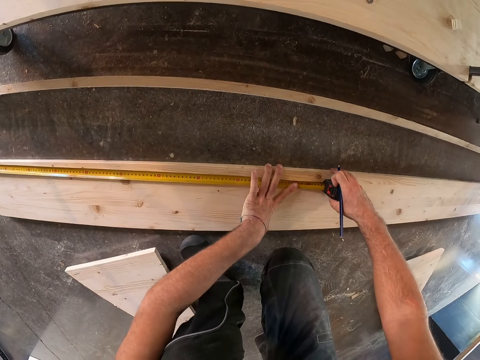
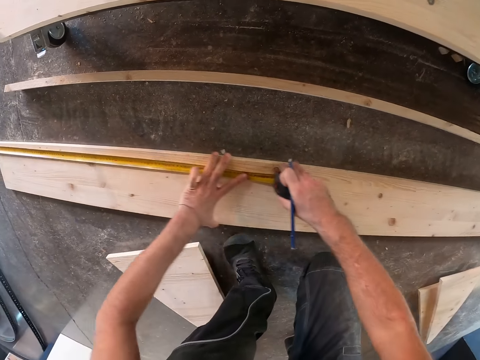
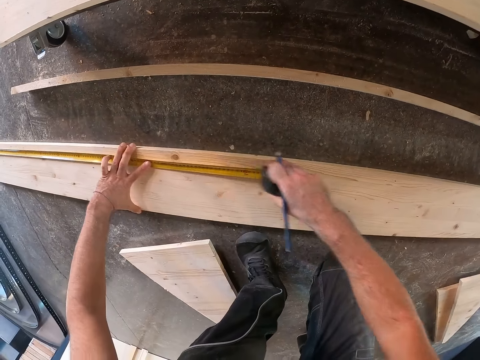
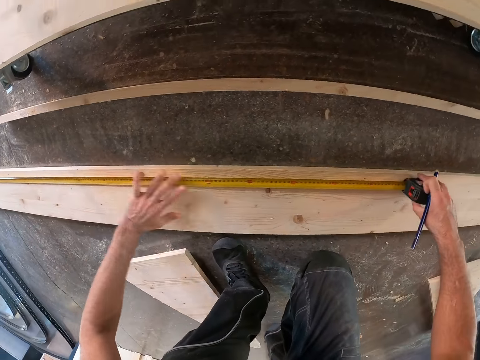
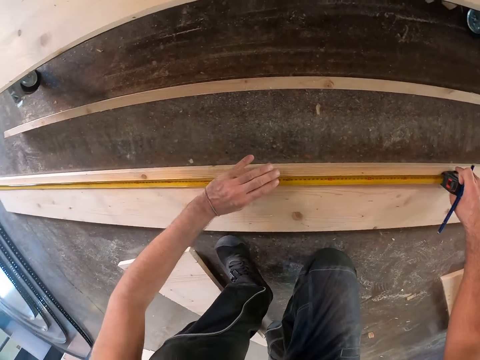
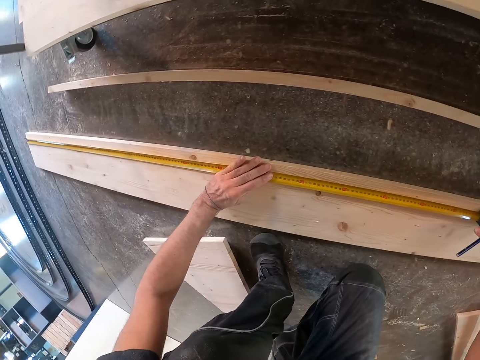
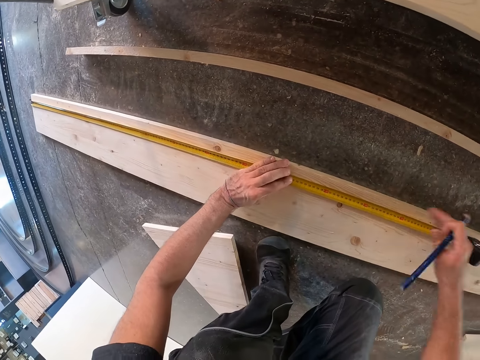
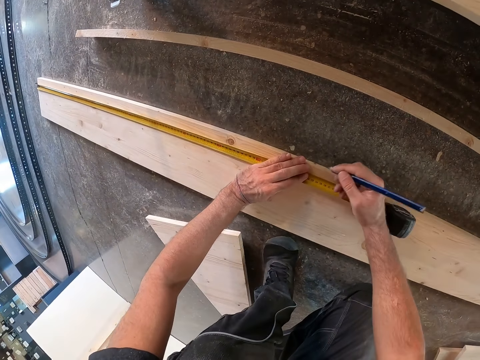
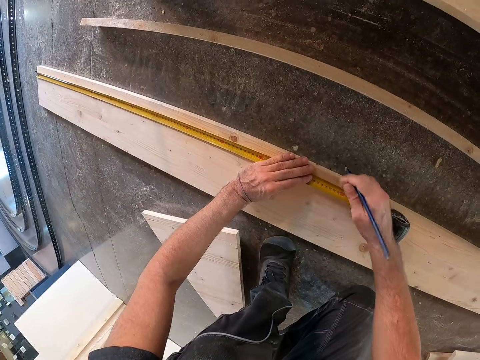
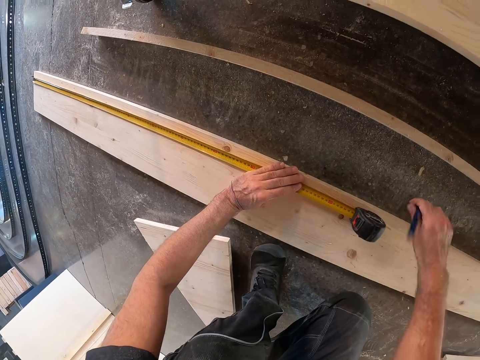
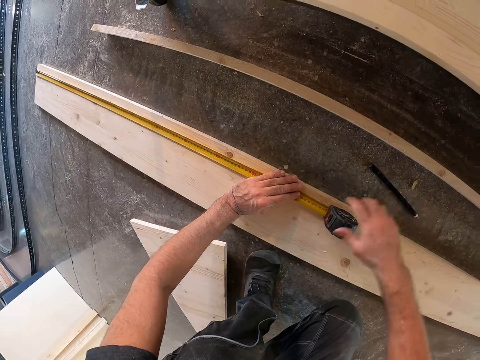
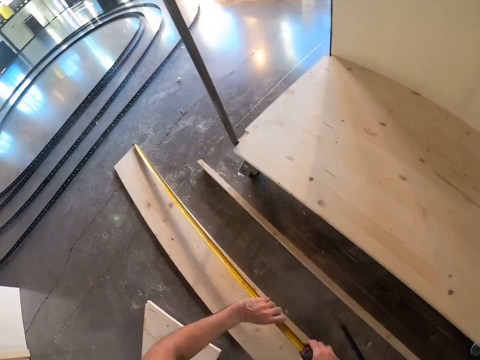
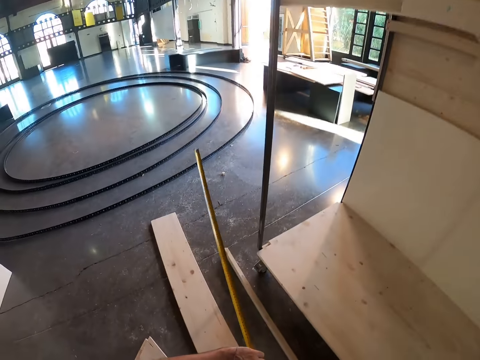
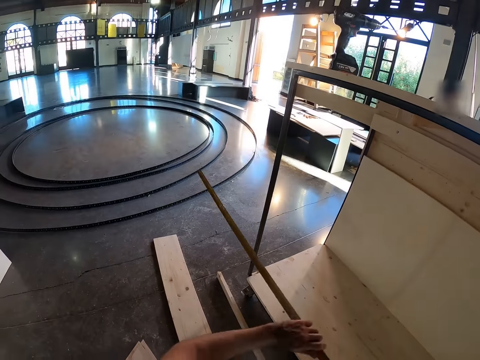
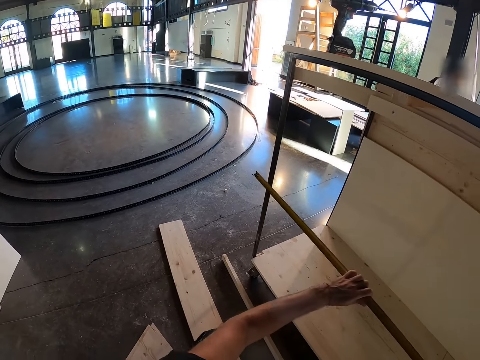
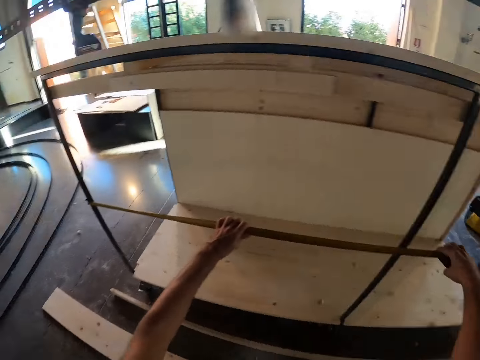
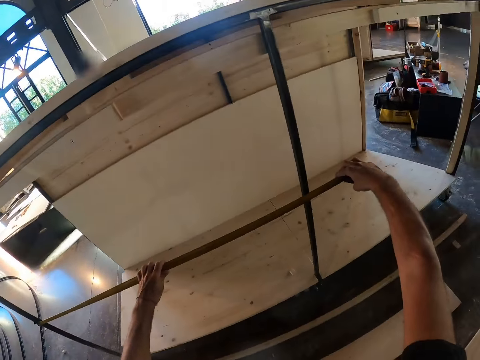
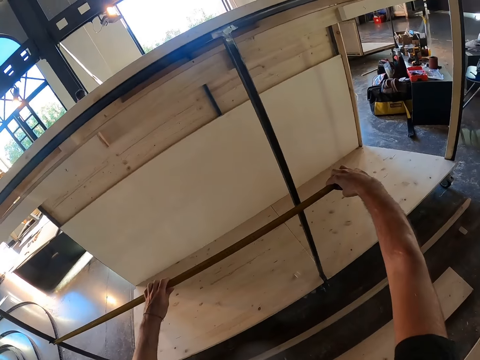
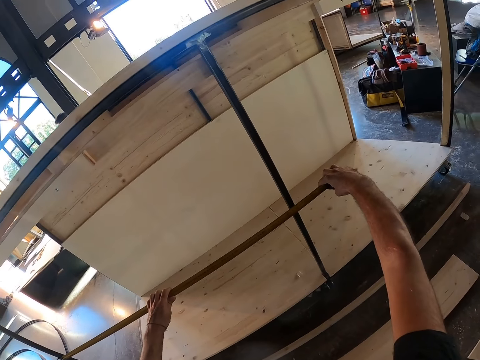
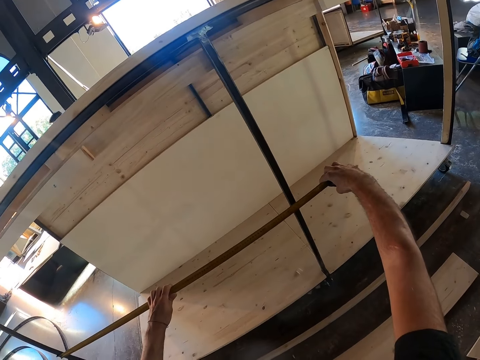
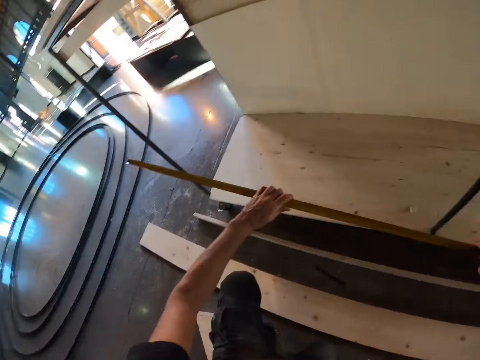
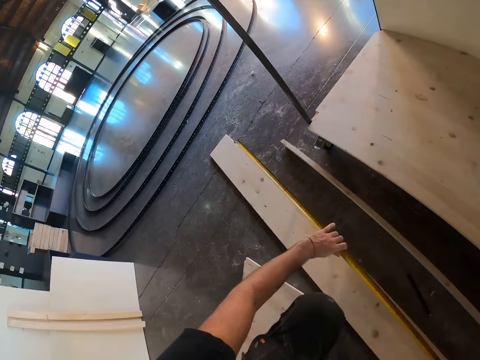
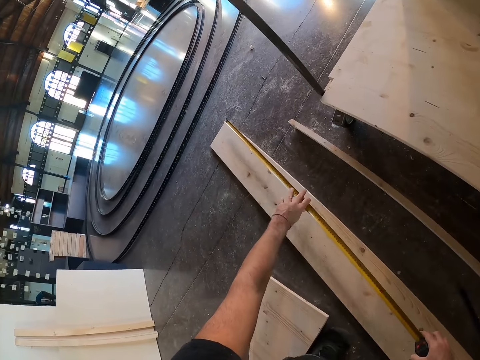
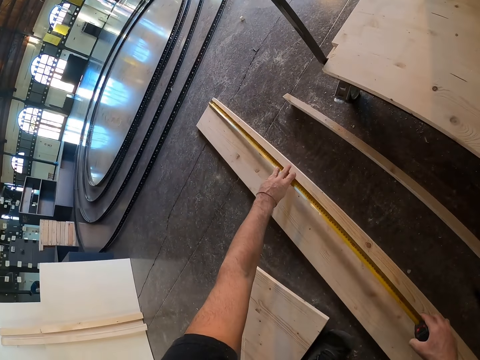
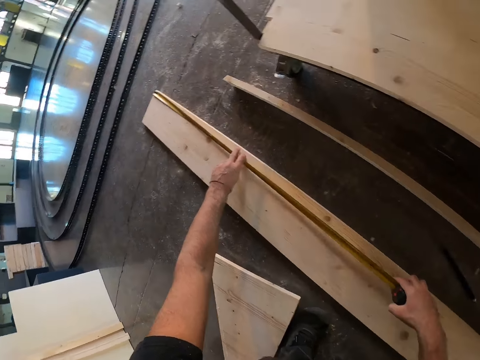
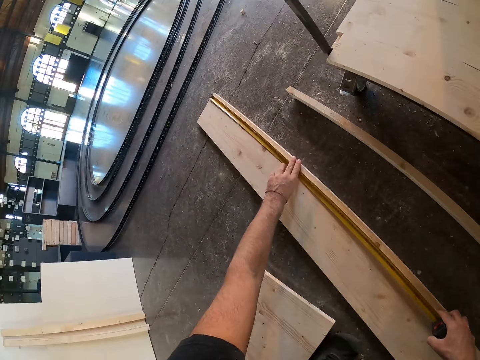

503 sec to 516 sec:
The camera wearer moves the wood on the floor with both hands. He pulls the tape in the measuring tape on the wood with his right hand. He holds the tape in the measuring tape on the wood with his left hand. He removes his right hand from the measuring tape on the wood. He marks the wood on the floor with the pencil in his right hand. He touches the measuring tape on the wood with his right hand. He places the pencil on the floor with his right hand. He touches the measuring tape on the wood with his right hand. He lifts the measuring tape from the wood with both hands. He measures the rods of the wooden staircase with the measuring tape in both hands. He measures the wood on the floor with the measuring tape in both hands.

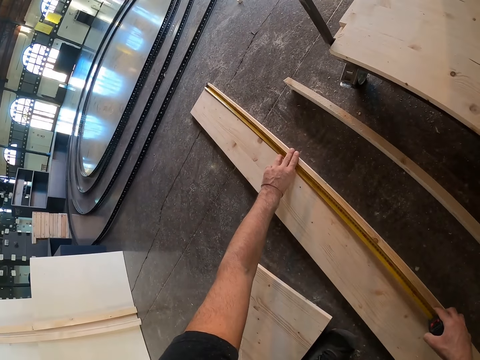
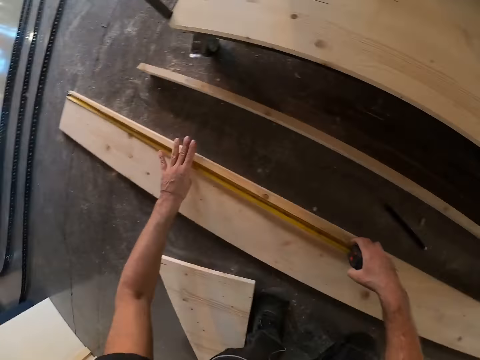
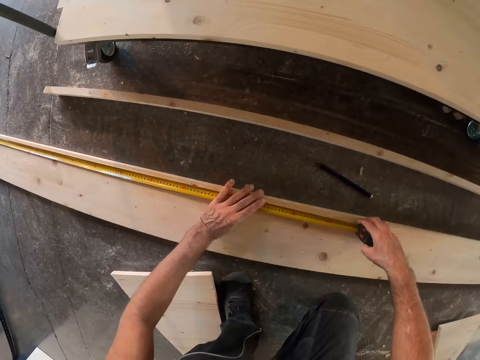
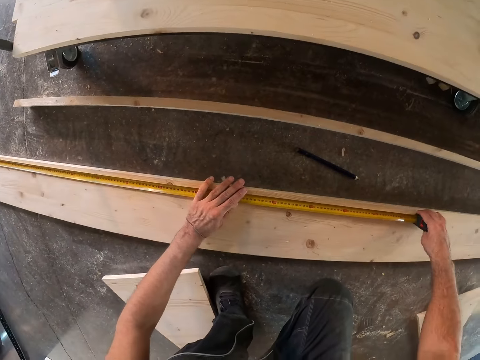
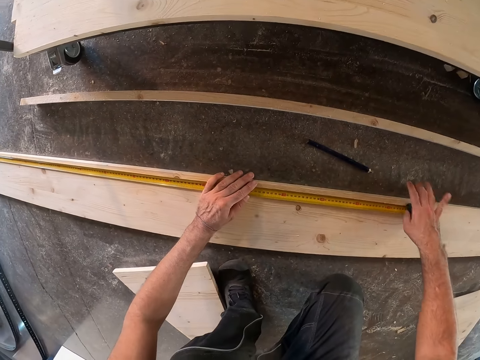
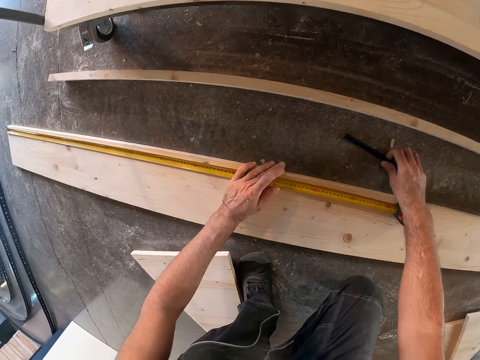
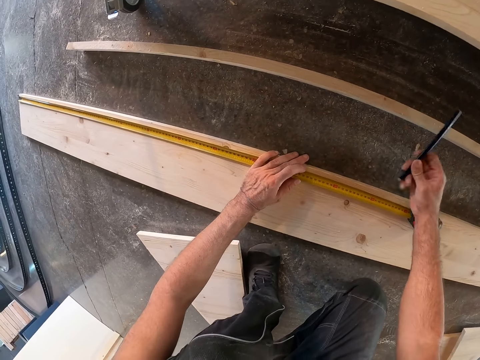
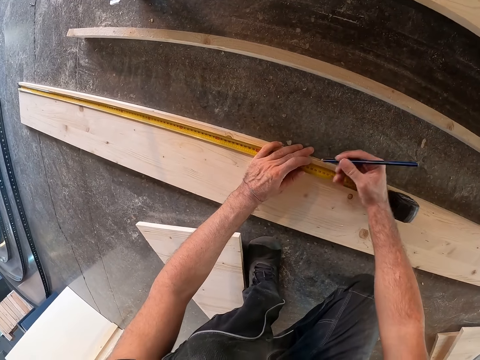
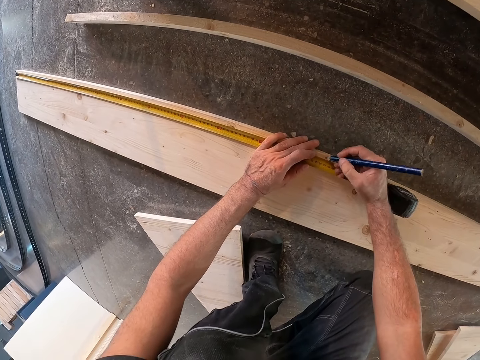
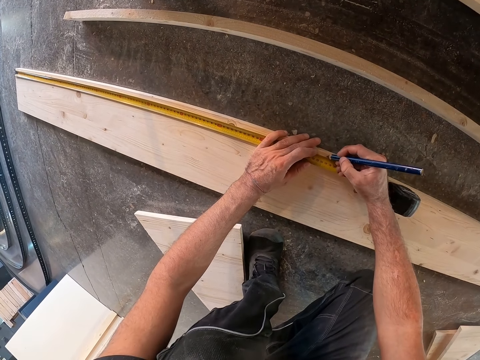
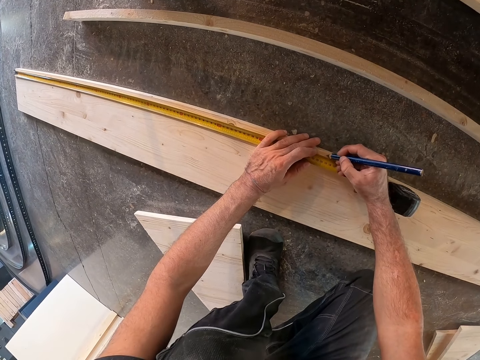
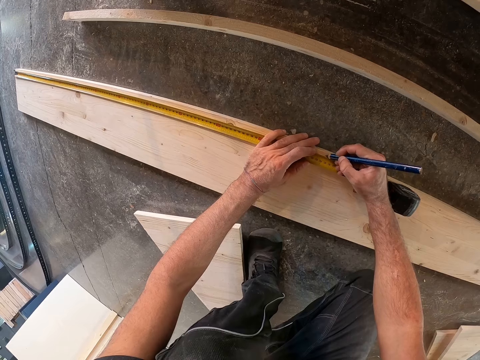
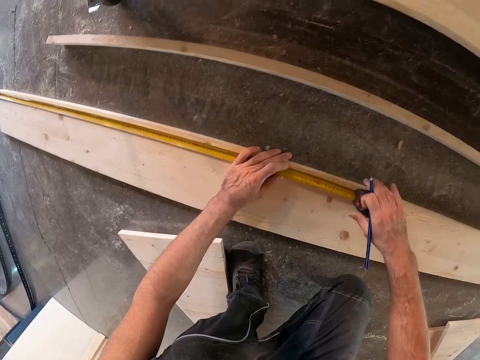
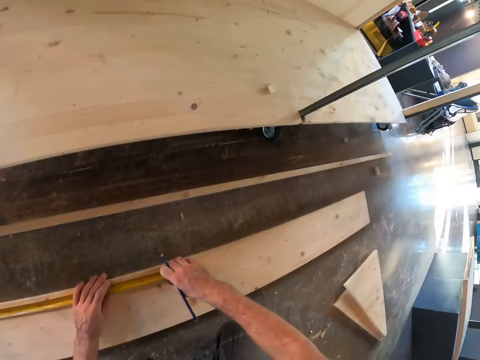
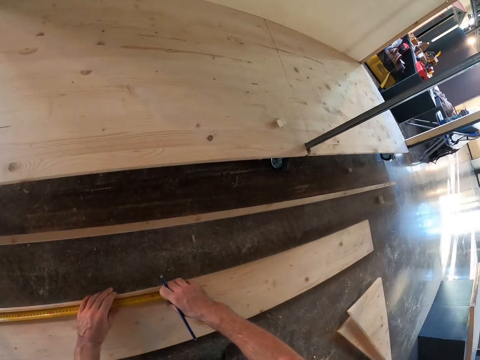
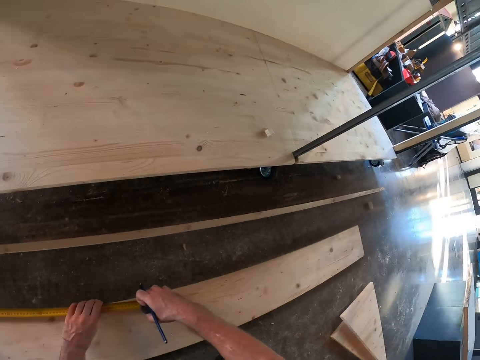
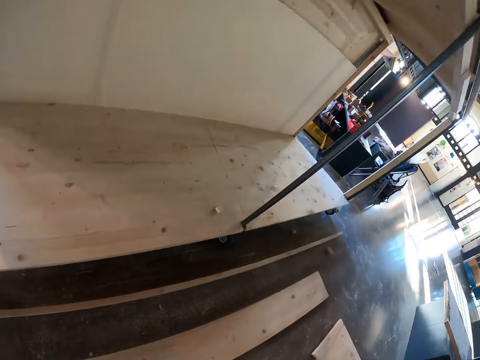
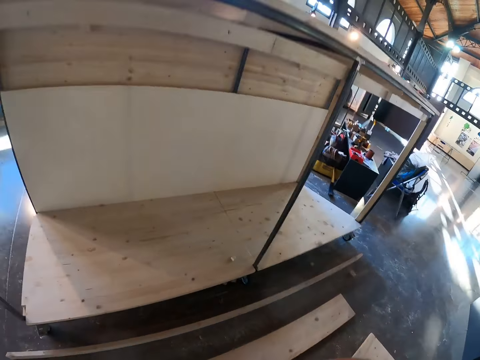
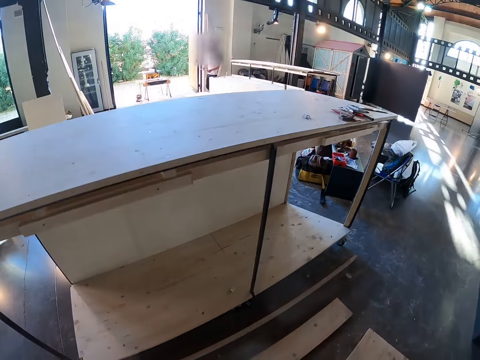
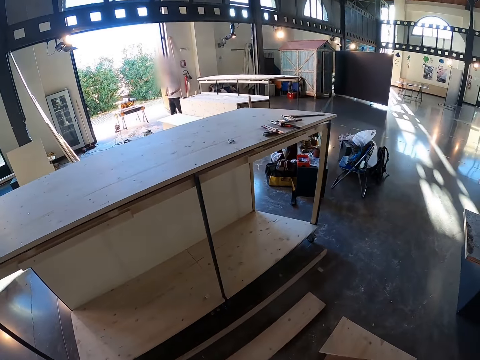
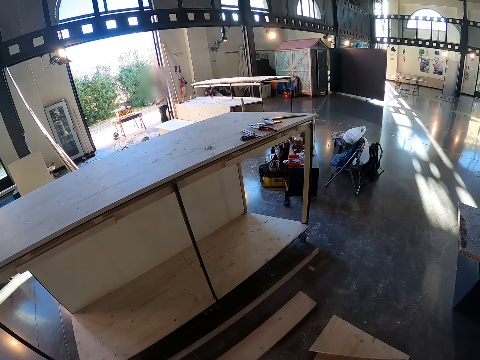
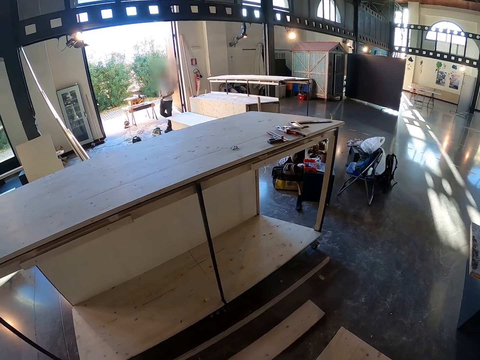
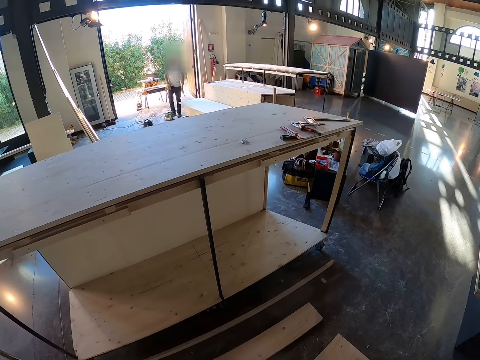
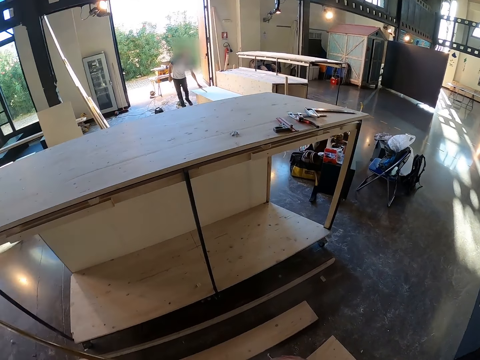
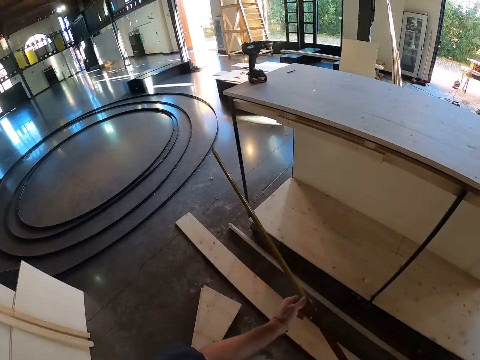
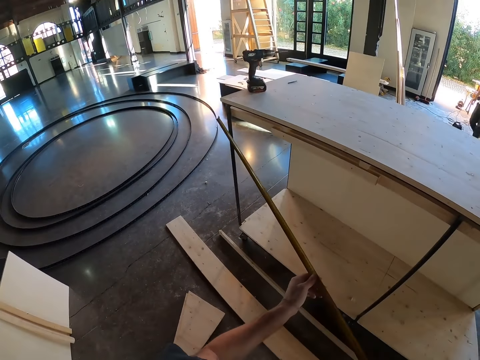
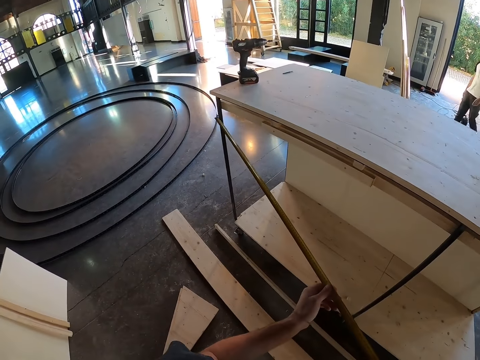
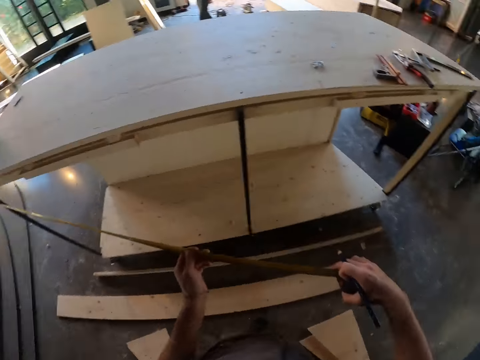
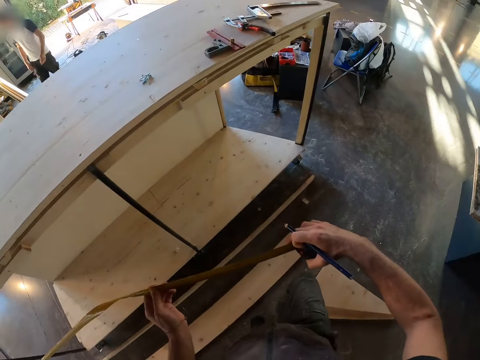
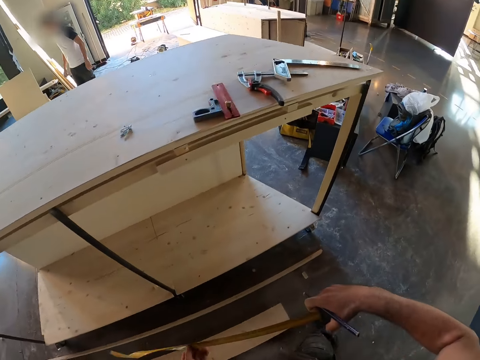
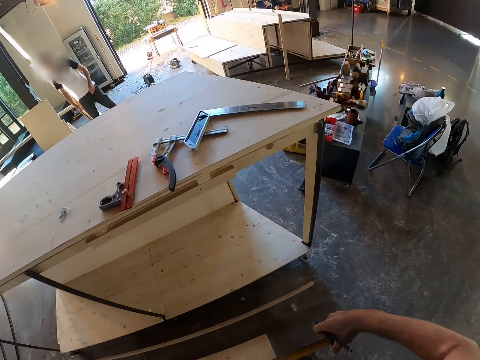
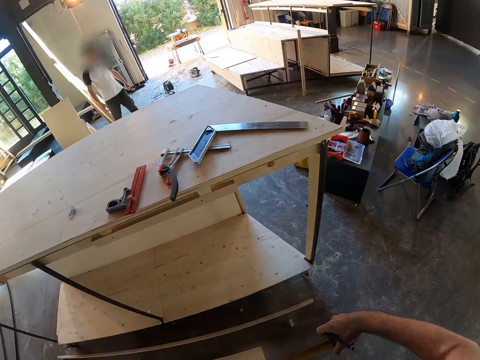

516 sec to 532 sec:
The camera wearer pulls the measuring tape on the wood with his right hand. He holds the tape in the measuring tape on the wood with his left hand. He removes his right hand from the measuring tape on the wood. He picks up the pencil from the floor with his right hand. He marks the wood on the floor with the pencil in his right hand. He holds the measuring tape on the wood with his right hand. He lifts the measuring tape from the wood with both hands. He looks around. He measures the frame. He places the measuring tape on the rods of the wooden staircase with both hands.
